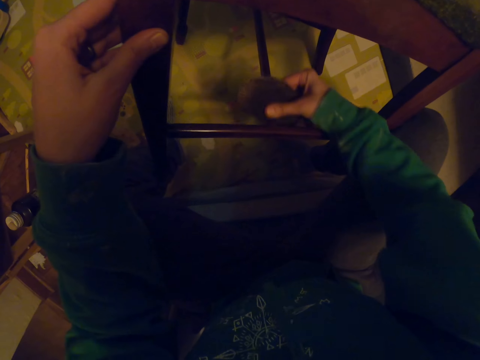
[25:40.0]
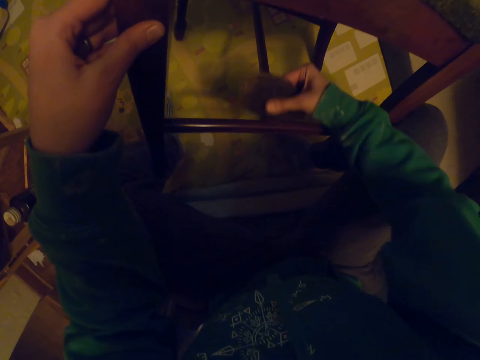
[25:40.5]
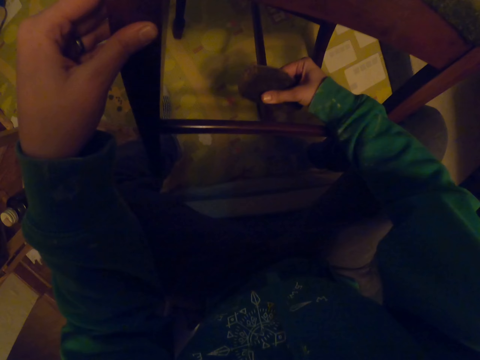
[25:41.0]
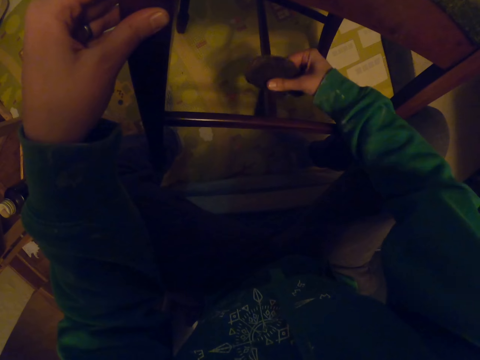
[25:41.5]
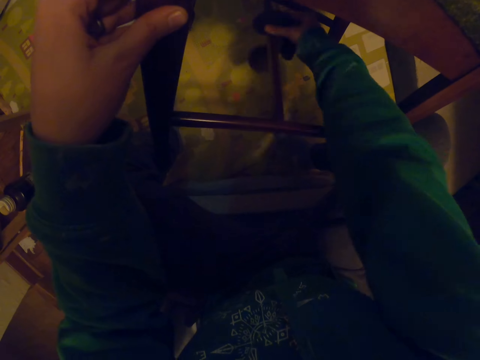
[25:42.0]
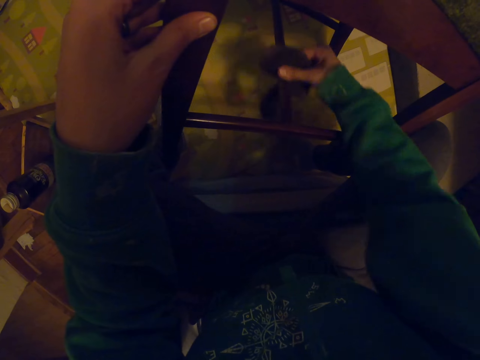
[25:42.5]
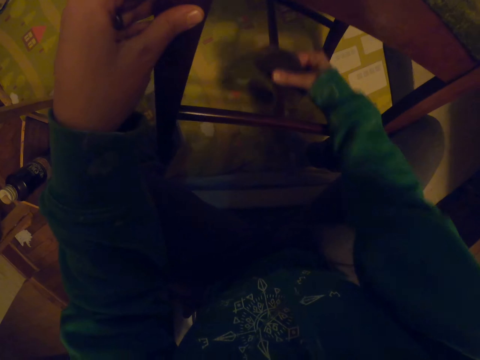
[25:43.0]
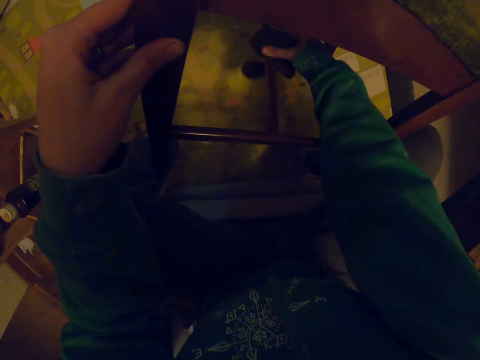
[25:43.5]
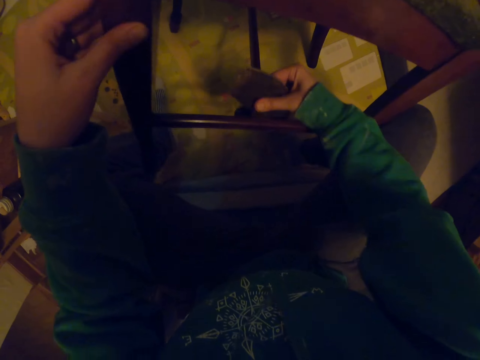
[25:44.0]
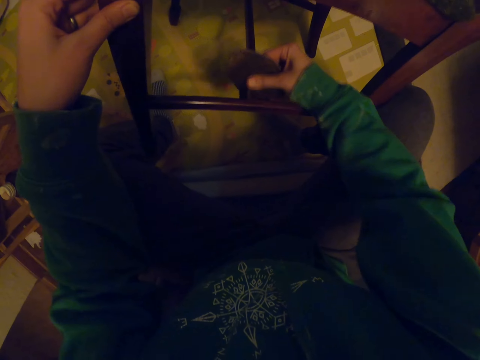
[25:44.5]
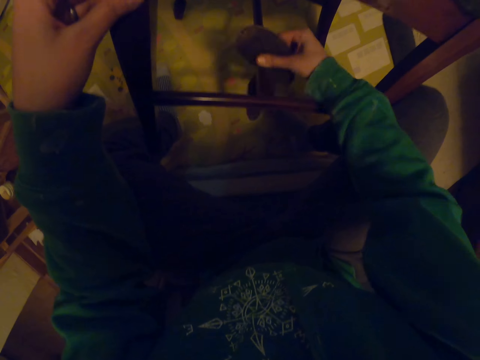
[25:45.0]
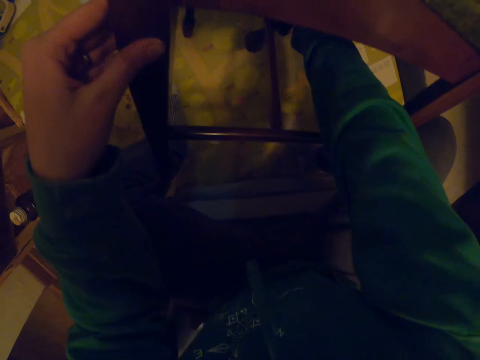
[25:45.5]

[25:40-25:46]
The camera wearer makes the chair shiny.

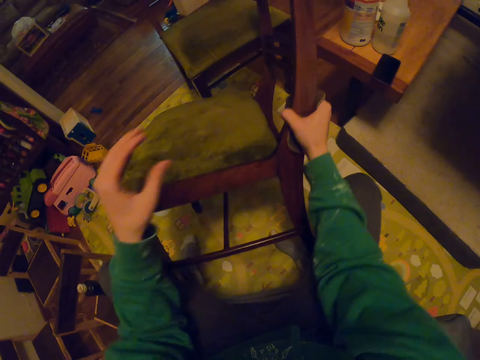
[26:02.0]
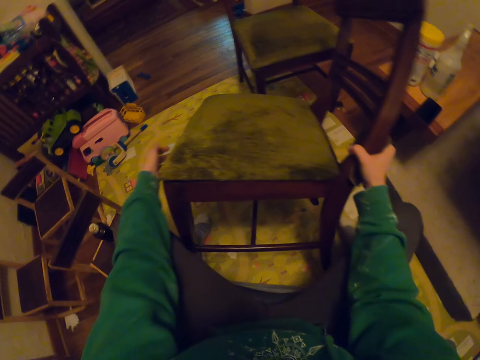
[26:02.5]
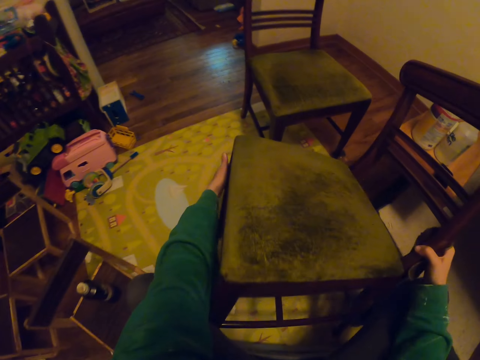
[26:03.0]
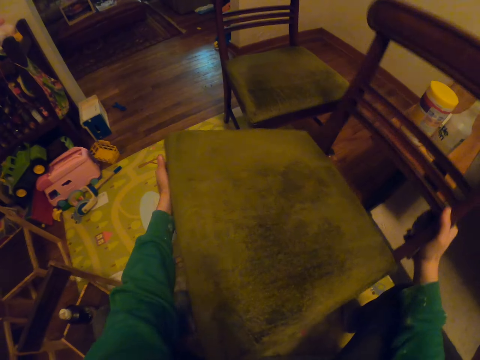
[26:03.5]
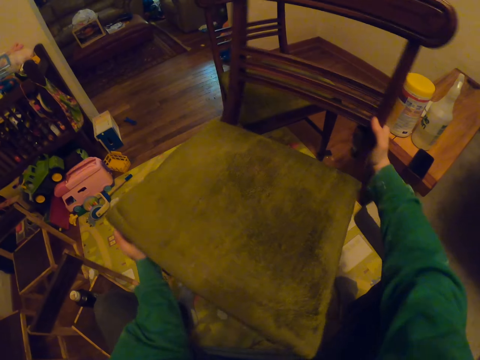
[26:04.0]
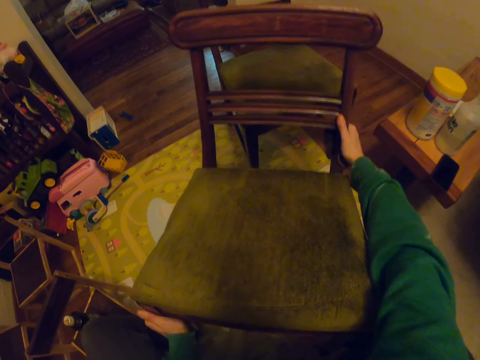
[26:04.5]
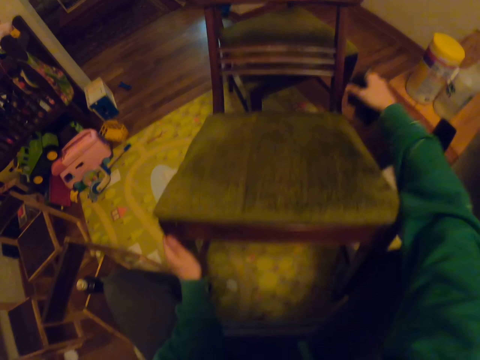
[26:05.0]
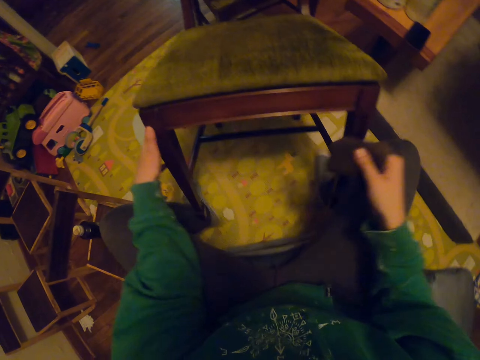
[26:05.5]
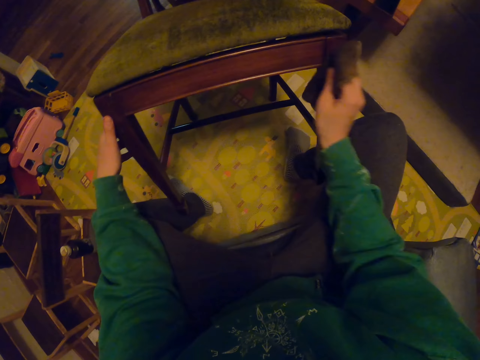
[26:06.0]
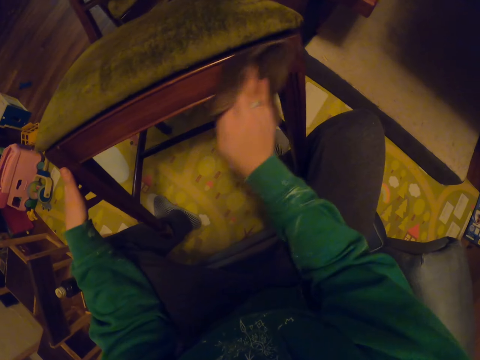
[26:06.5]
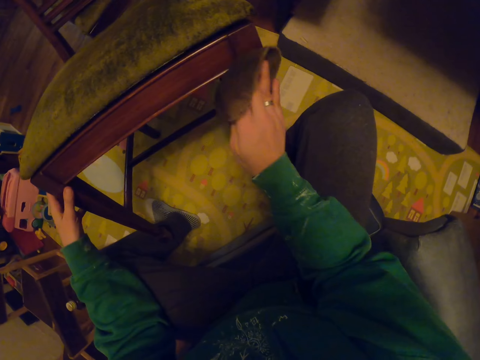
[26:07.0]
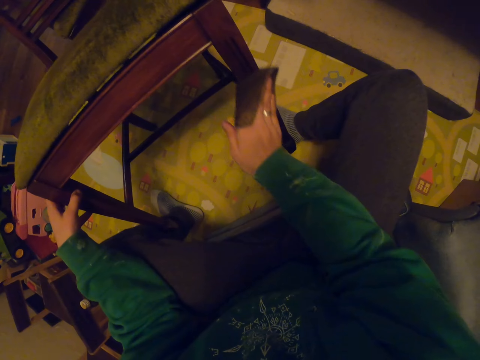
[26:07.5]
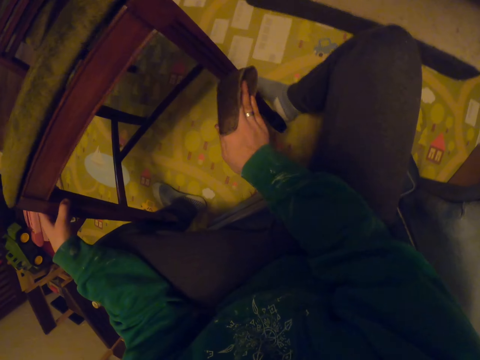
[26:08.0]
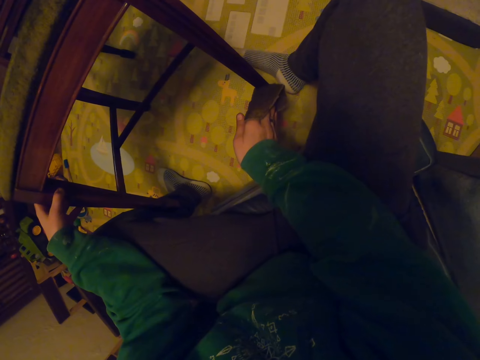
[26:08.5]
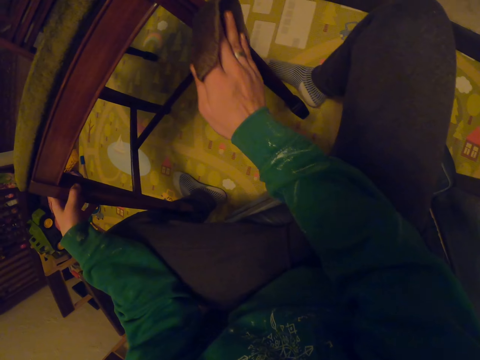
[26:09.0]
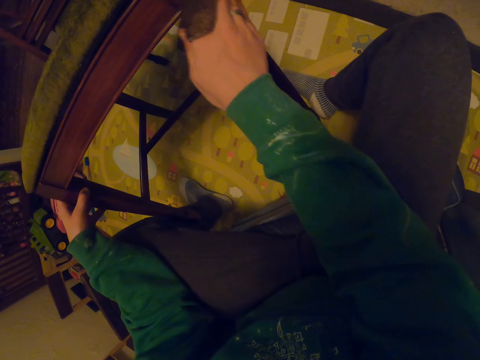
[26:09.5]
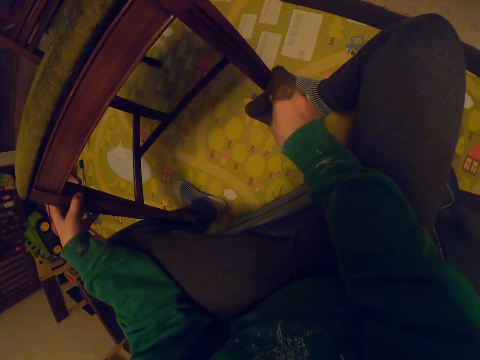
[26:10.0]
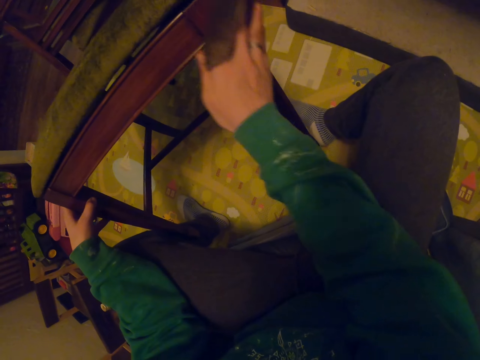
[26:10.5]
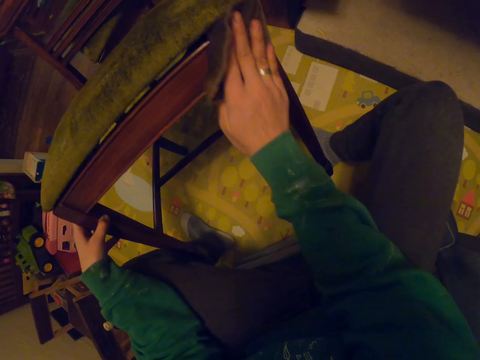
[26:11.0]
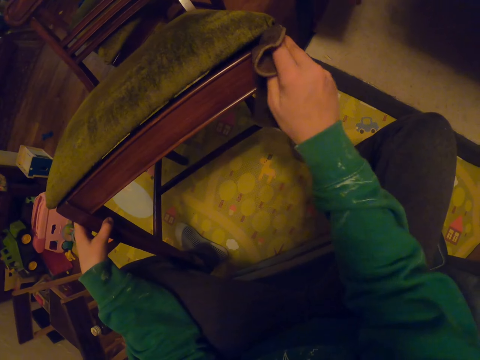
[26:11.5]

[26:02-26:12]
The camera wearer turns the chair. They wipe the chair with a towel.

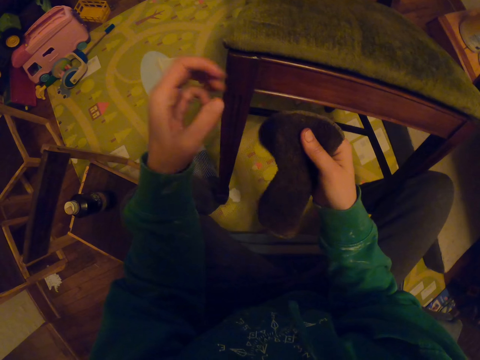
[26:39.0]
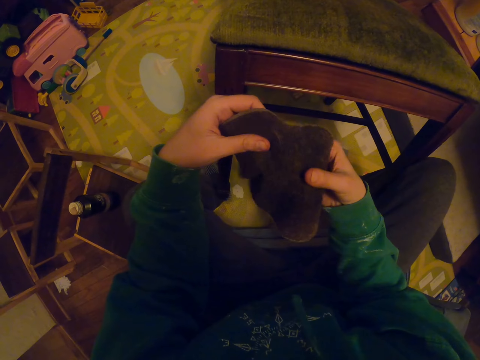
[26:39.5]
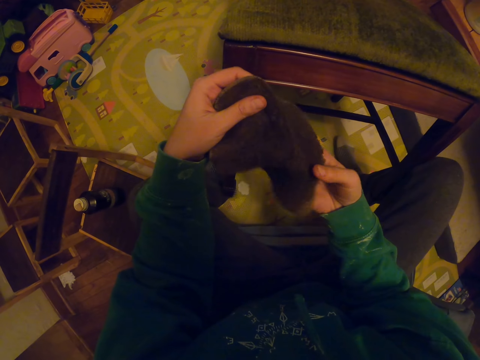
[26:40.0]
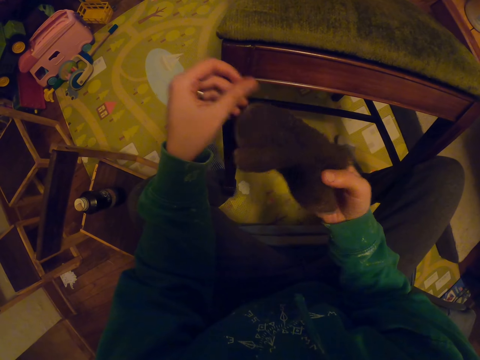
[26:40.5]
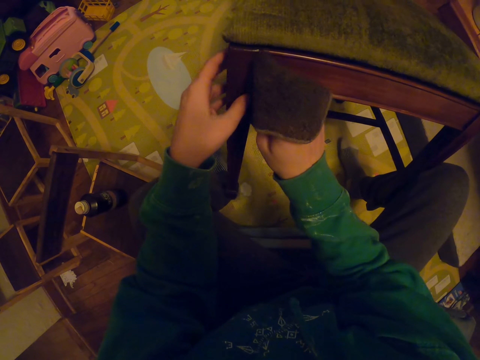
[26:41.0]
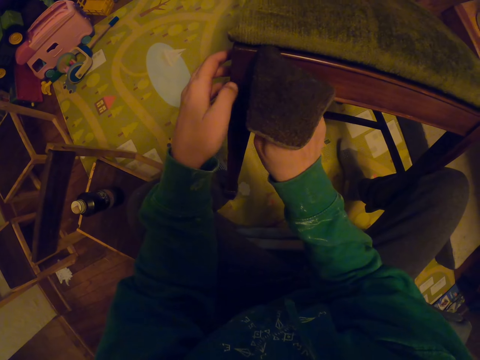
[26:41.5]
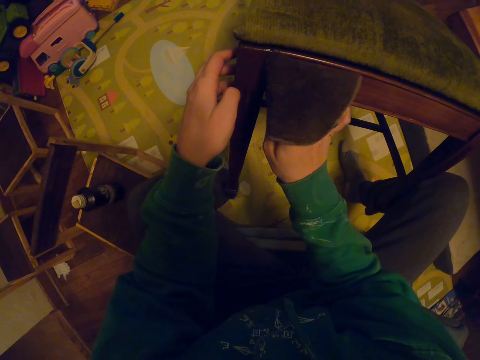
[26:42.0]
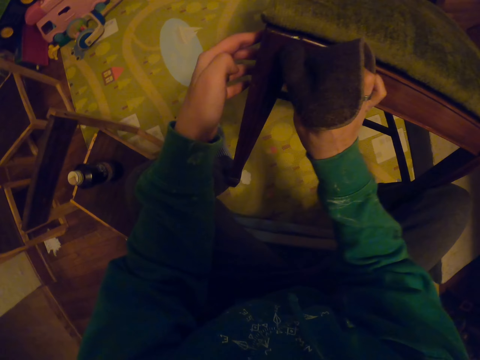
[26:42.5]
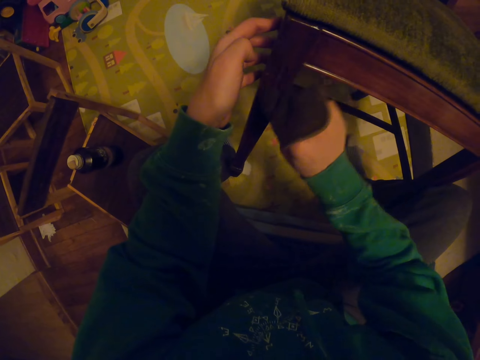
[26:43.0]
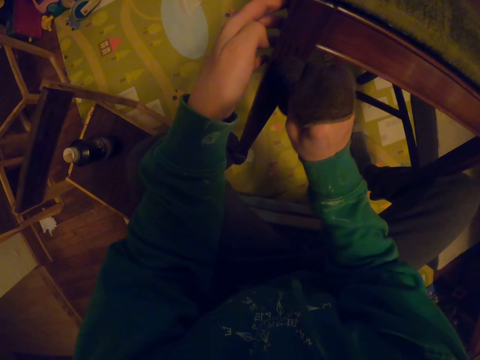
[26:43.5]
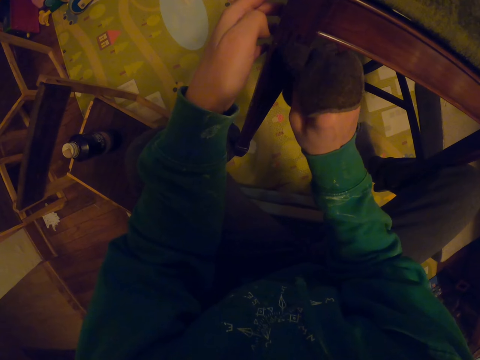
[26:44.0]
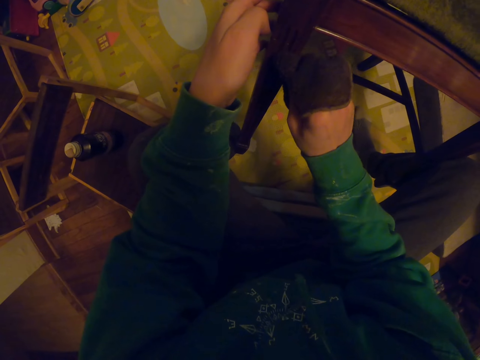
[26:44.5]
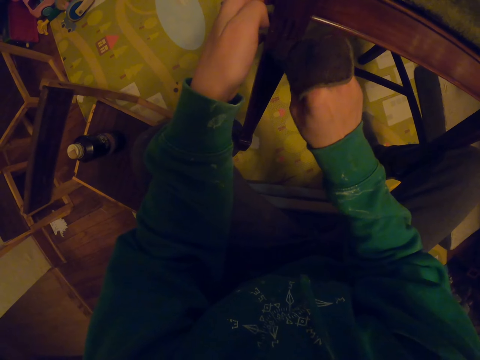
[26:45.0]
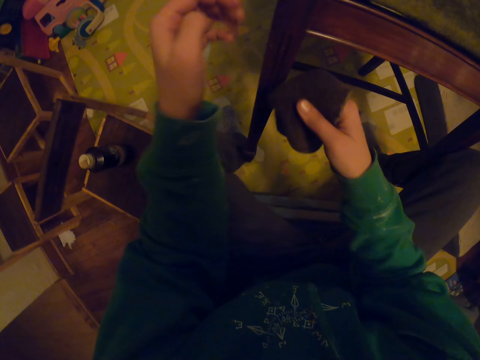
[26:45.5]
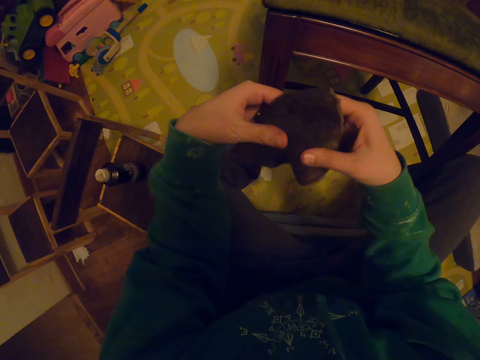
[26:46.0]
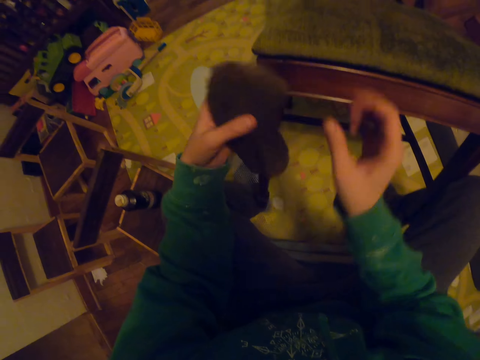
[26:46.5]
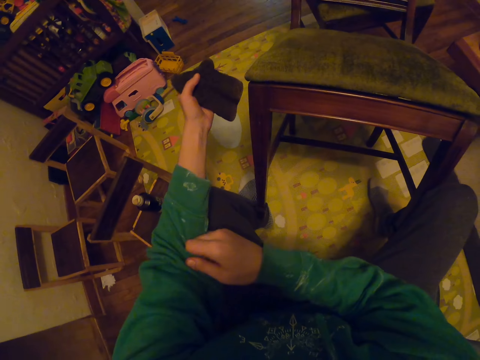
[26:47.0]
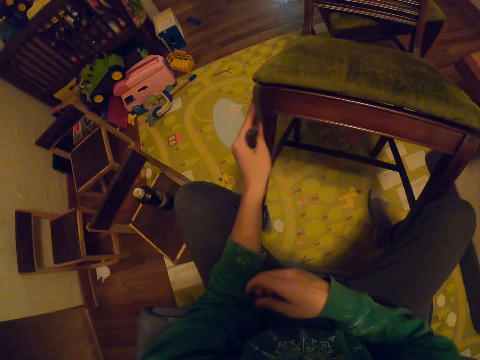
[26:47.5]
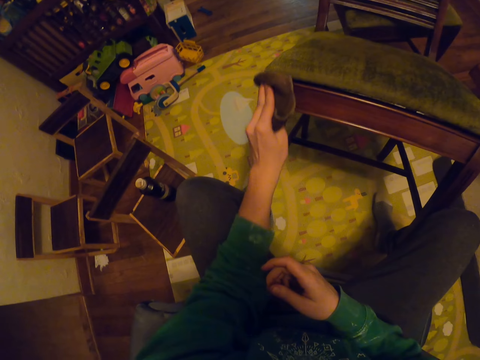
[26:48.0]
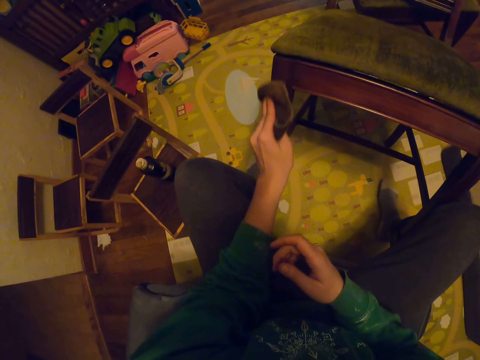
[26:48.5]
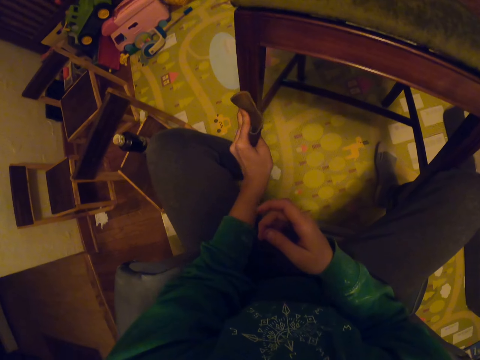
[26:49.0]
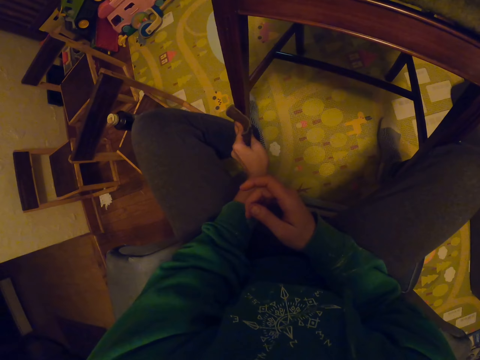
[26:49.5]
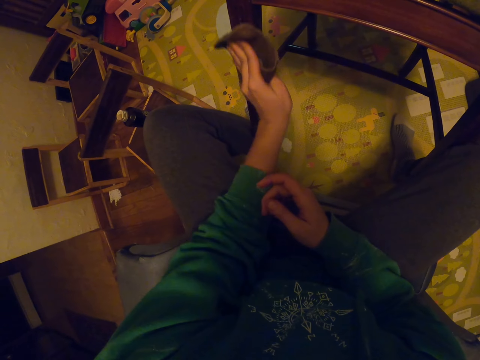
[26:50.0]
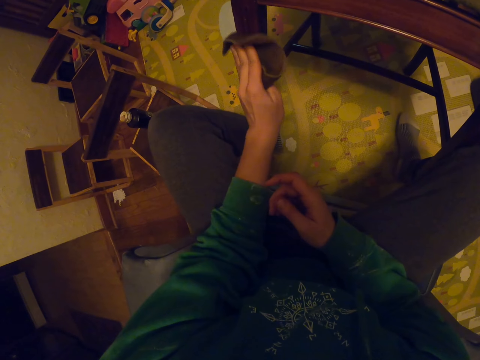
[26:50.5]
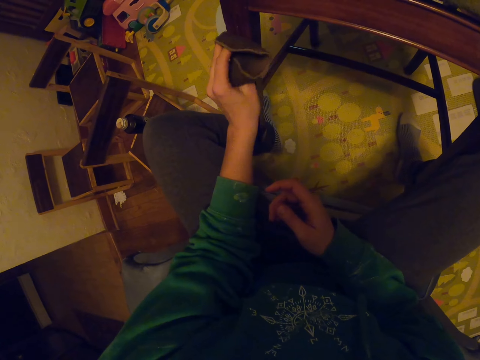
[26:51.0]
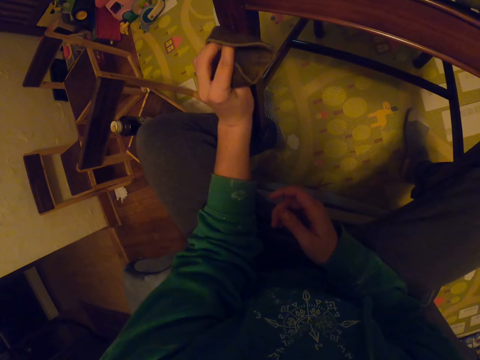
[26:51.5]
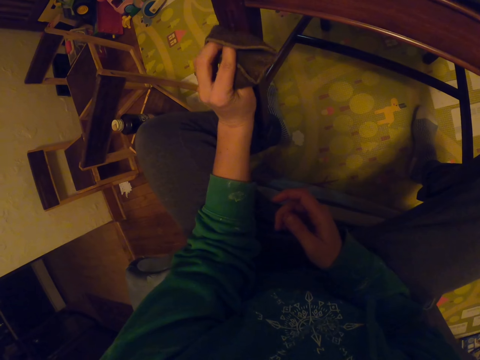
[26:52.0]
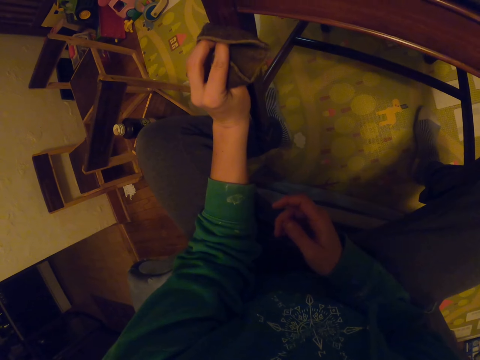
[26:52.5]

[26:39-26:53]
The camera wearer holds the towel. They wipe the chair with the towel. They move their cloth up.
